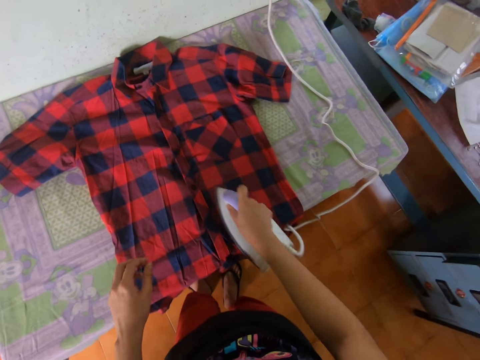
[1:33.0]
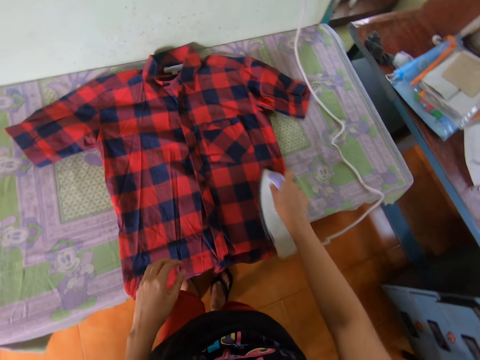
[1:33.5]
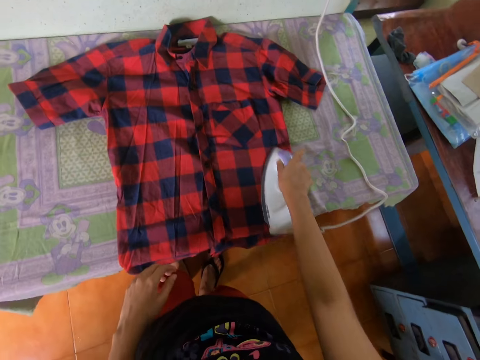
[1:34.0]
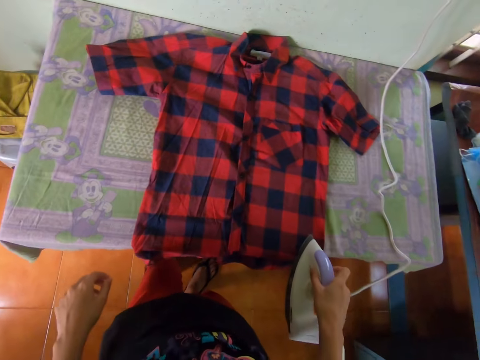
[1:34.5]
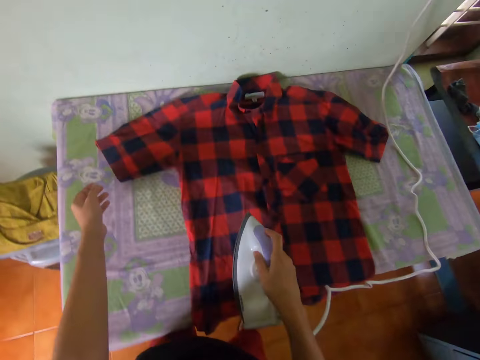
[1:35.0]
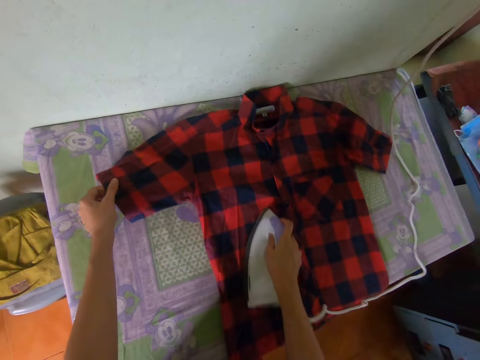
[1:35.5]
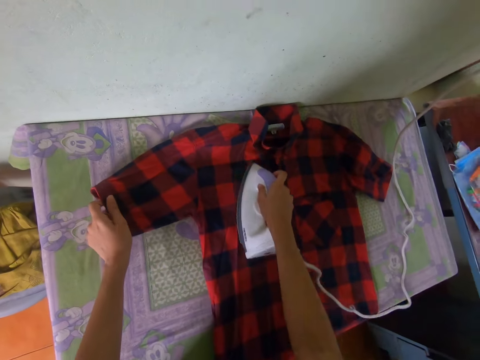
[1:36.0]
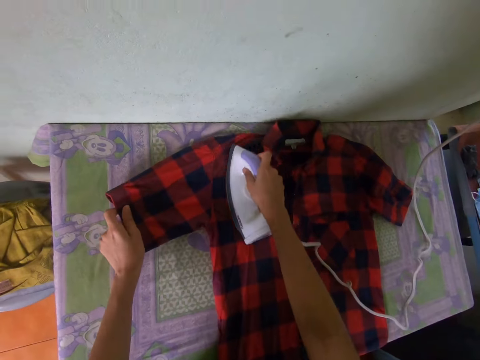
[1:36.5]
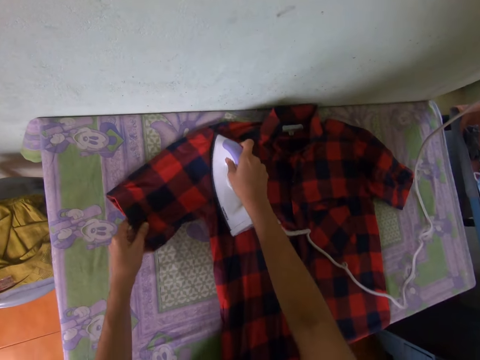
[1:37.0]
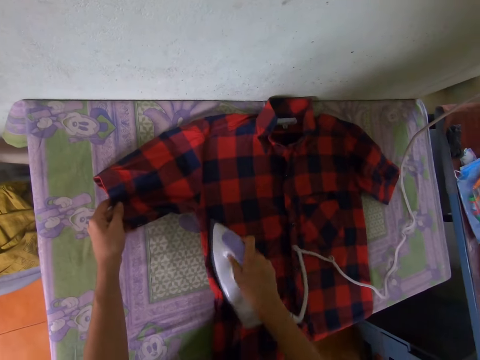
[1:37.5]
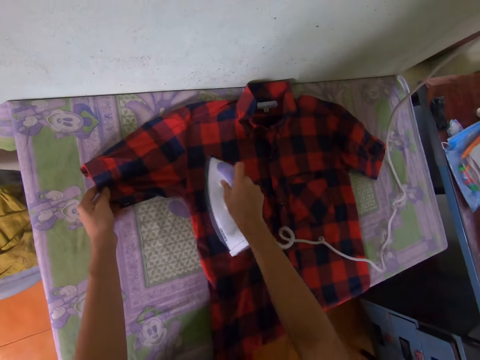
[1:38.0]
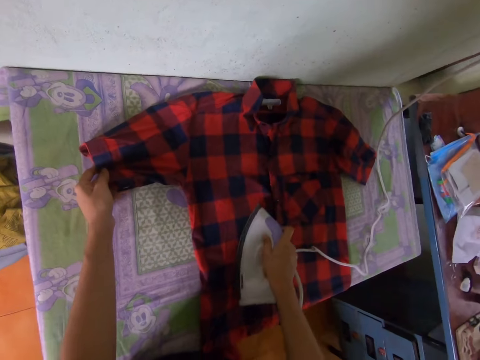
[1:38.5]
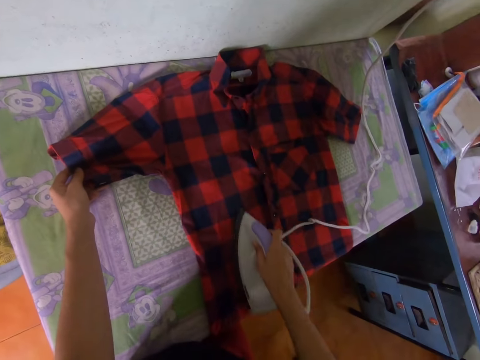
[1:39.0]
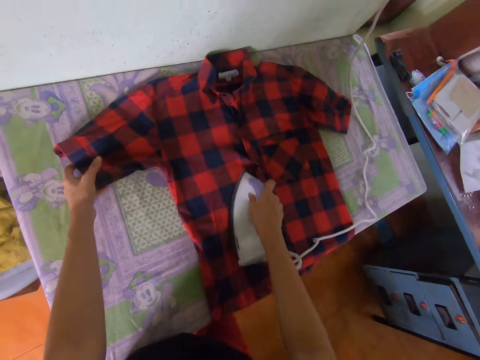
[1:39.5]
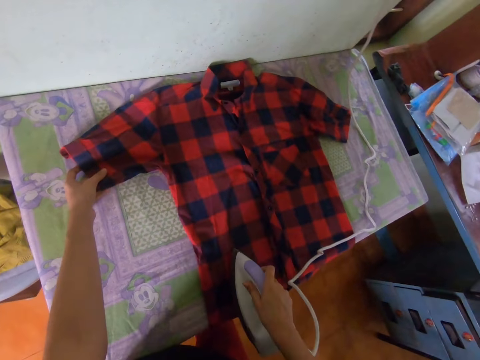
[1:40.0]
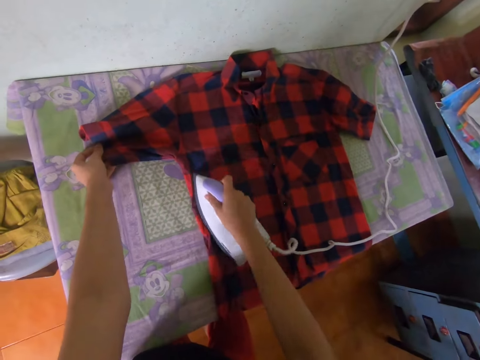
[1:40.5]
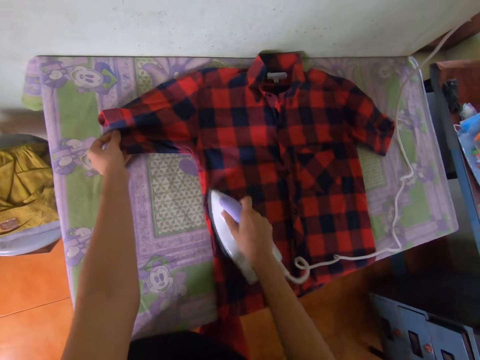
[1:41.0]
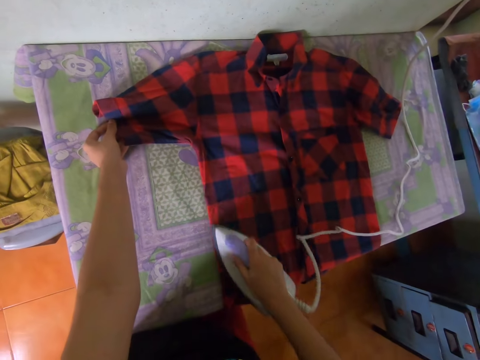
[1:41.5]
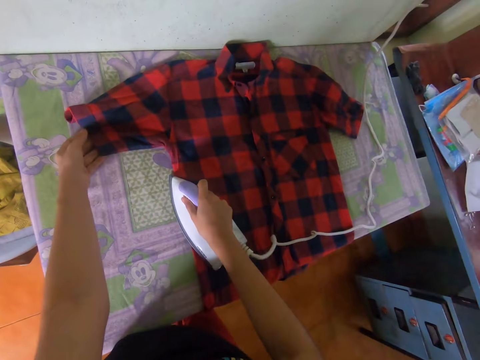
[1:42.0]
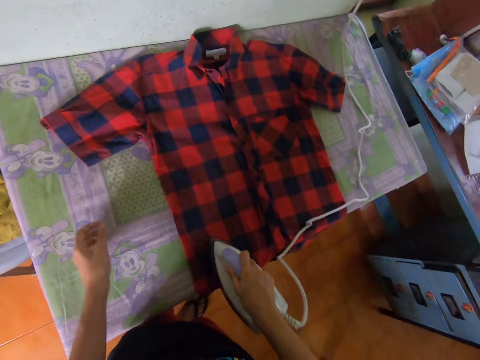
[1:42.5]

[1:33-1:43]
The camera wearer holds the cloth.

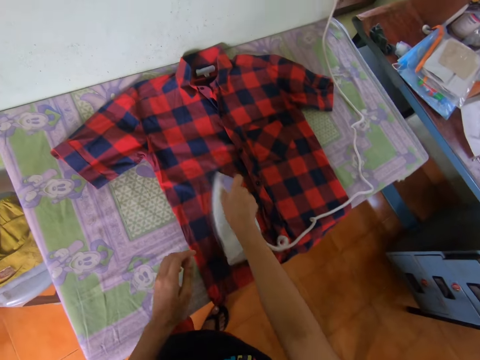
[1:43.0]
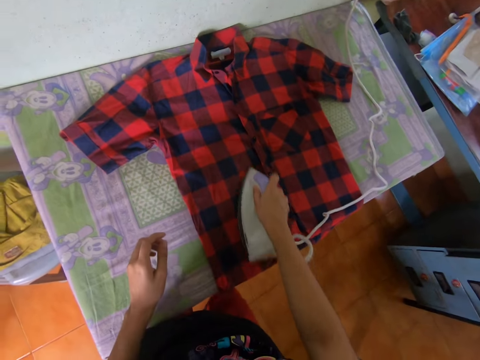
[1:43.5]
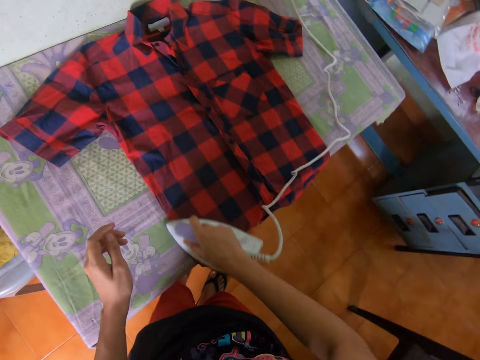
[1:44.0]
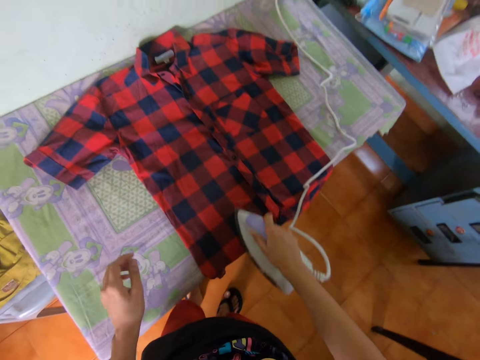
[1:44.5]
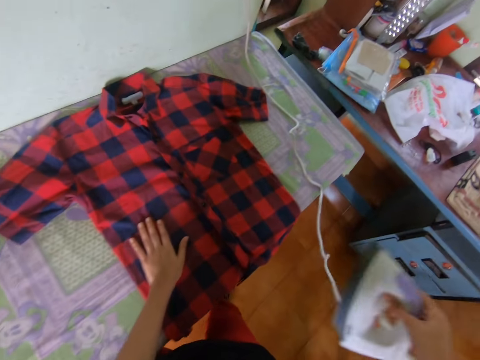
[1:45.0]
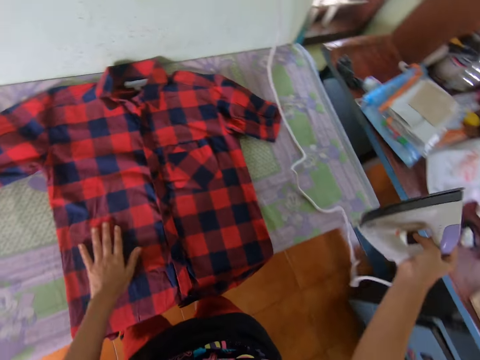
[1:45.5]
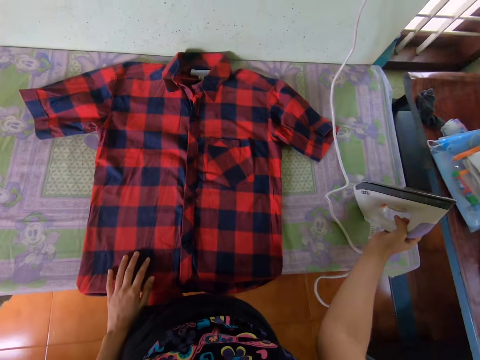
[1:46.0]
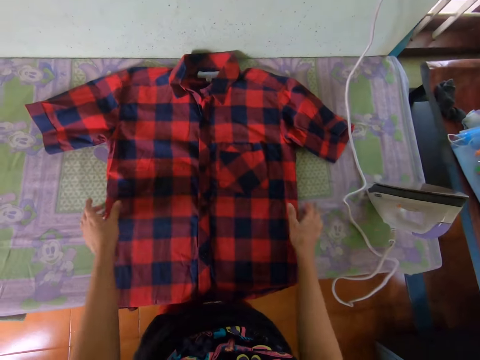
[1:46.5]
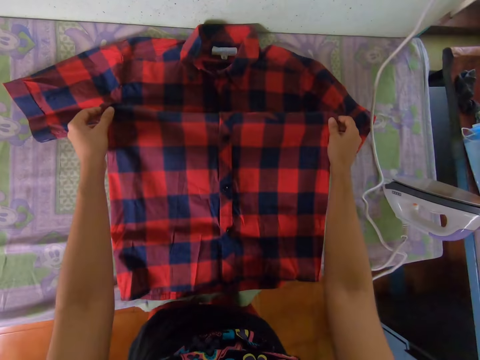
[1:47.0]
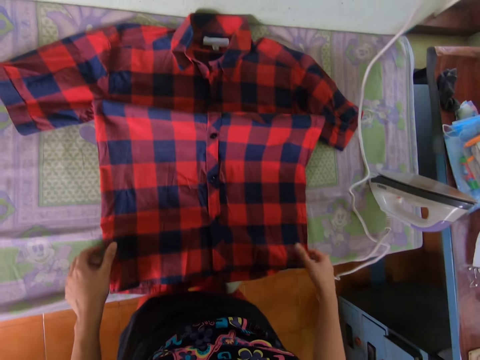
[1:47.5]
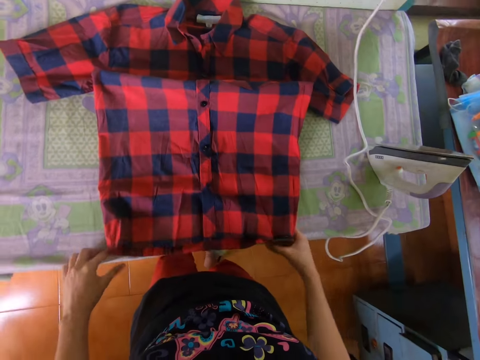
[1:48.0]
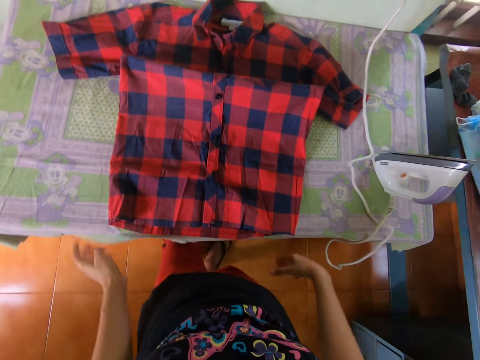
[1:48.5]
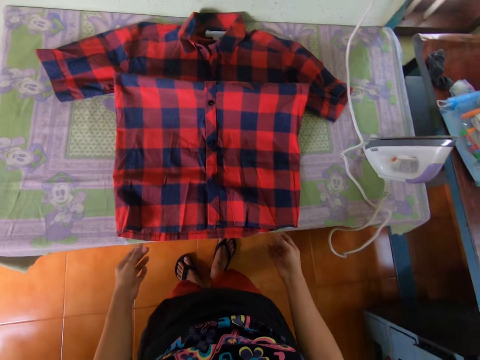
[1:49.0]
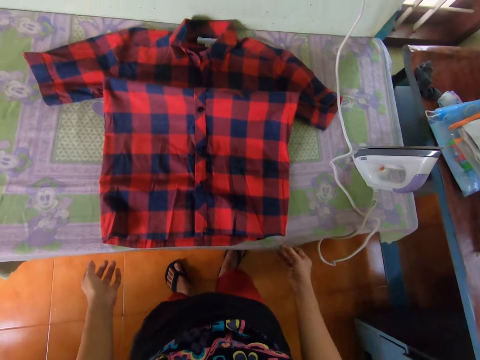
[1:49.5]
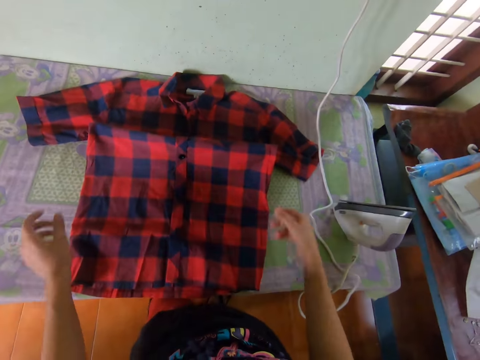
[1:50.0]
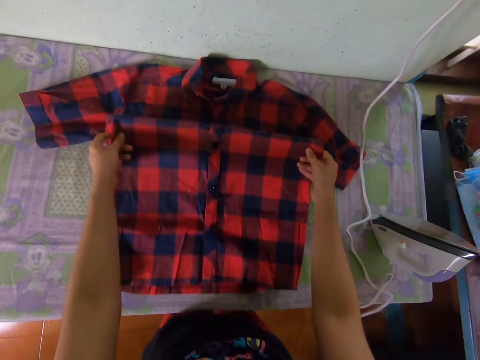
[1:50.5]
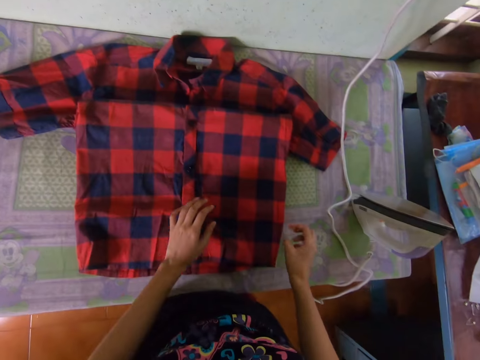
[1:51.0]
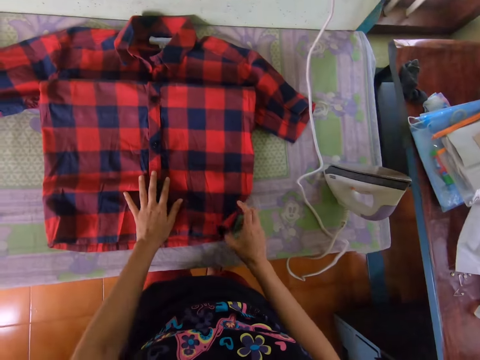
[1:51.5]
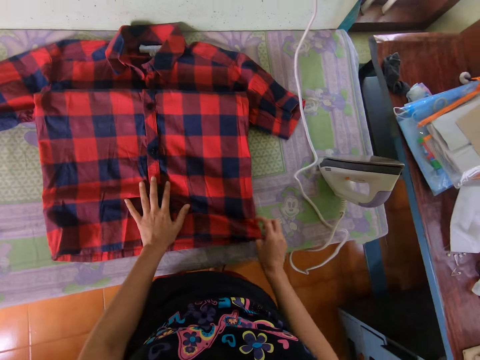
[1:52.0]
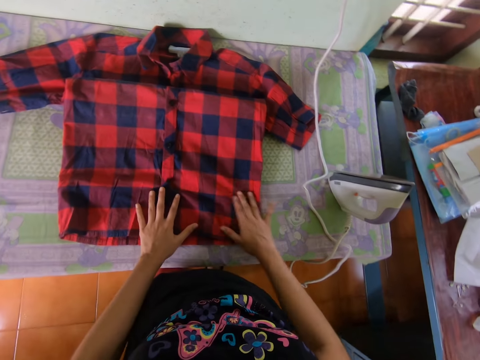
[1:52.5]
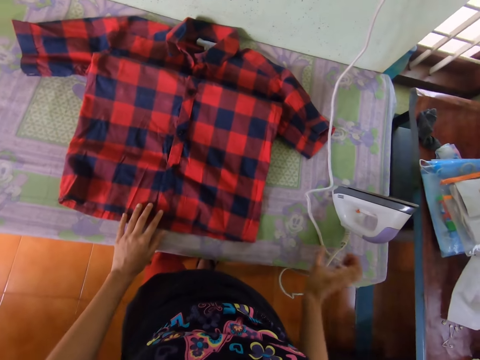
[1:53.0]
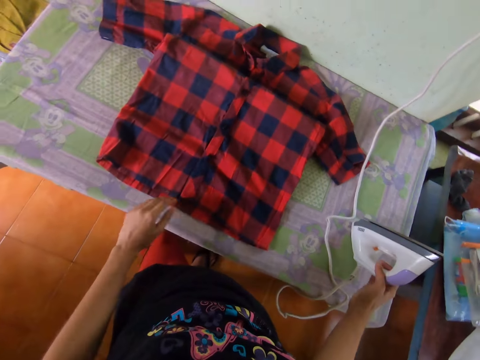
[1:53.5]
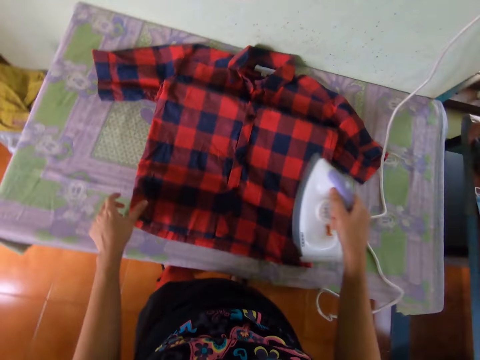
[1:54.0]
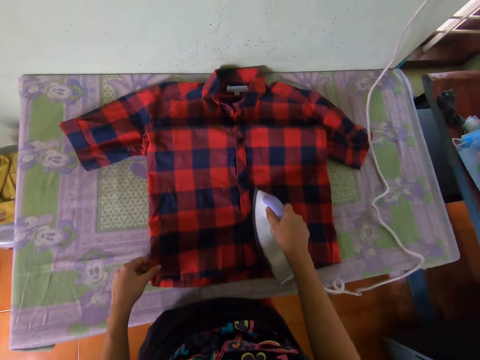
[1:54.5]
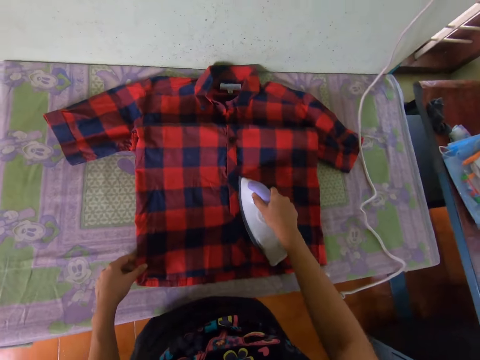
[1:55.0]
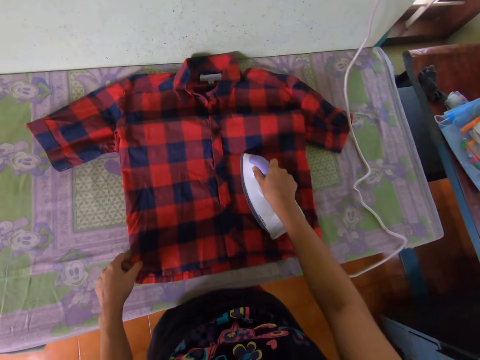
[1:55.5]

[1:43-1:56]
The camera wearer puts a hand on a shirt. They place the iron box on the table, adjust the shirt, move the cloth on the table, hold the table cloth, and move the cloth on the table. They pick the iron box from the table. They iron the cloth on the table.

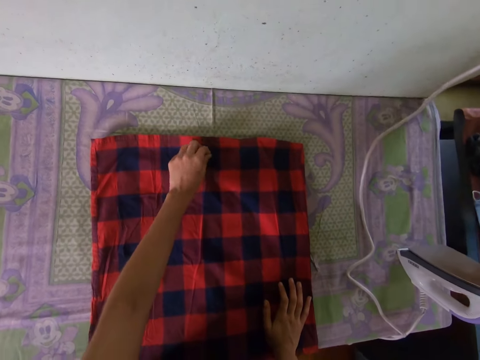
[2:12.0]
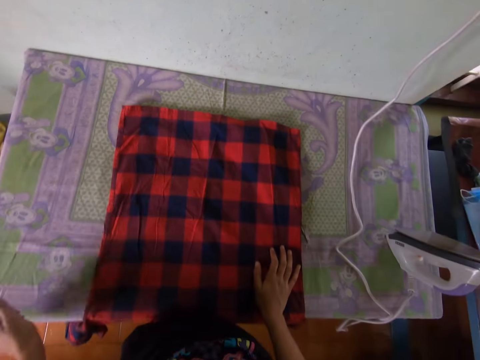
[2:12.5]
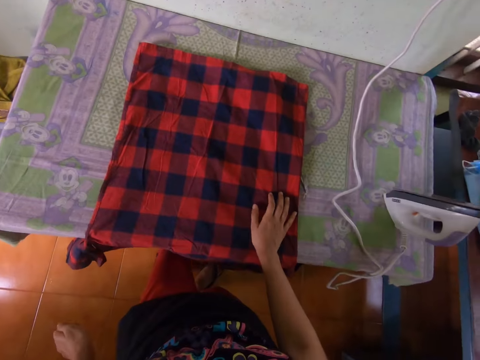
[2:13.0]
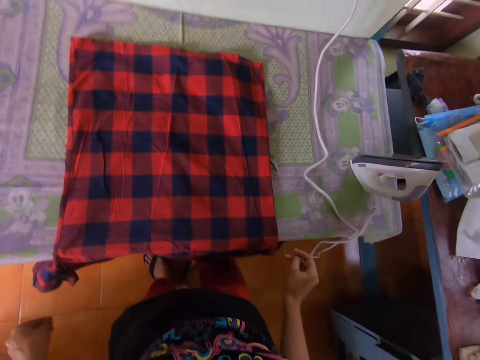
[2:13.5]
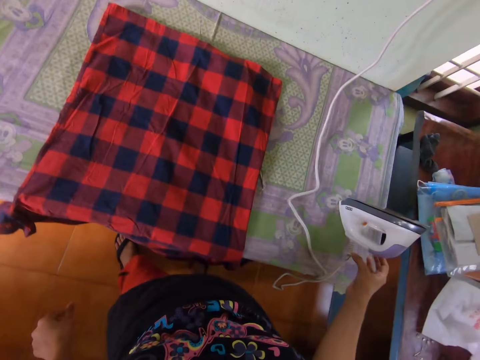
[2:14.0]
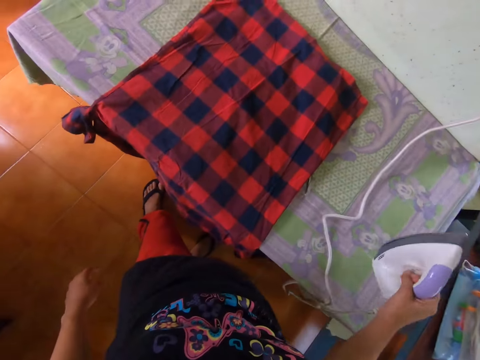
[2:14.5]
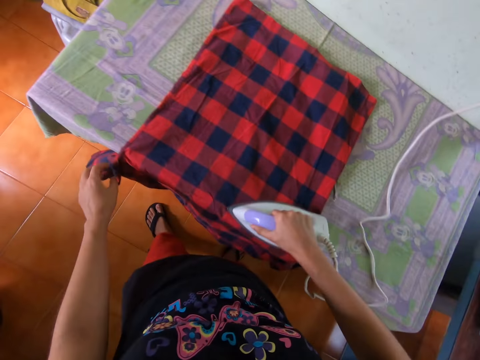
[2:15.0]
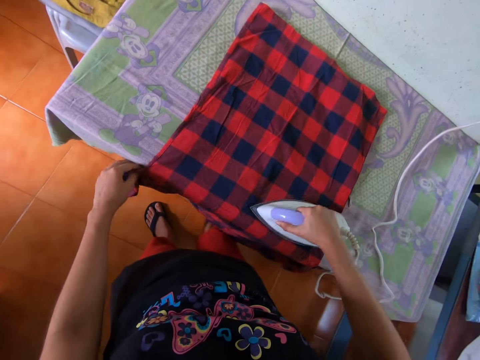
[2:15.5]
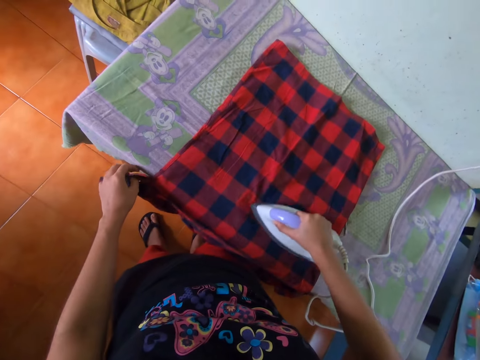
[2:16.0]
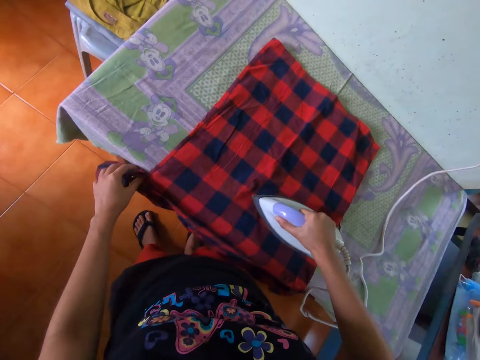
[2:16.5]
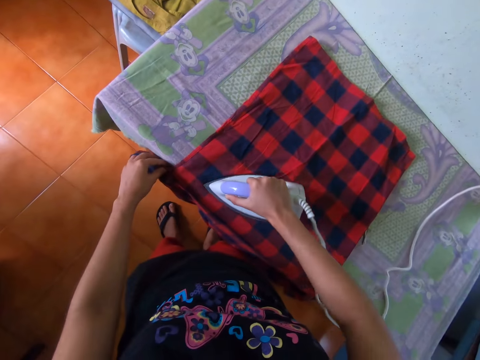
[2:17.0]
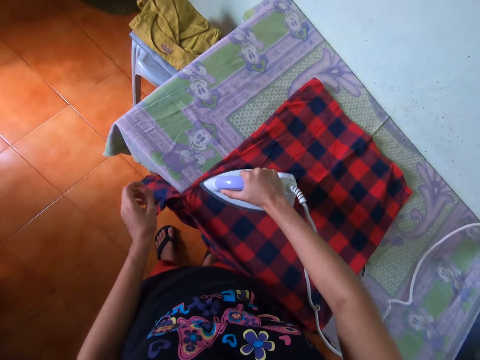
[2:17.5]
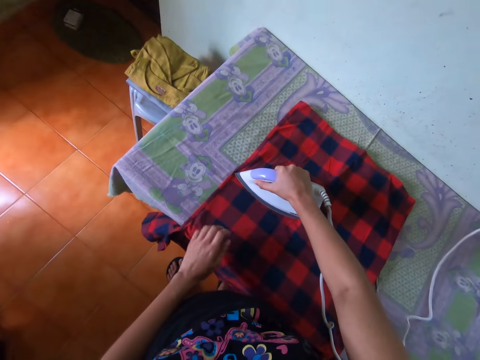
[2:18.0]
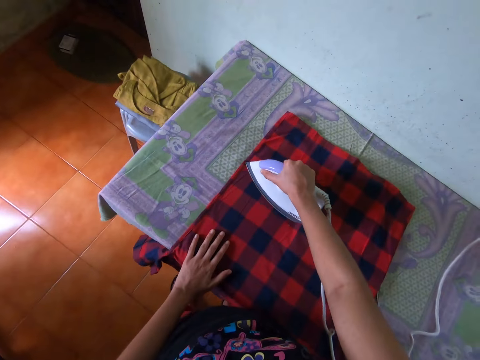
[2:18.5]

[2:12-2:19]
The camera wearer removes dirt from the cloth. They pick the iron box from the table. They iron the cloth on the table.
